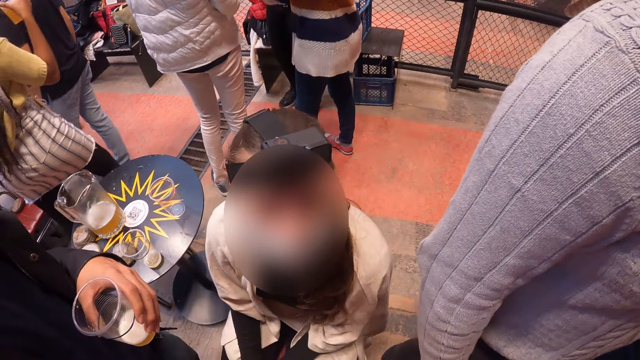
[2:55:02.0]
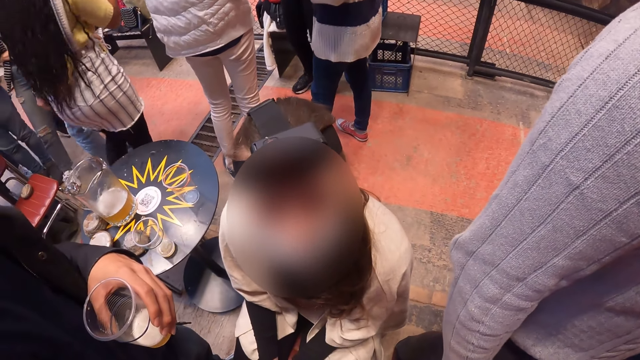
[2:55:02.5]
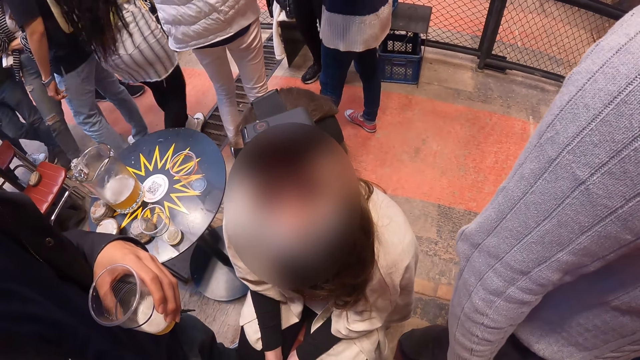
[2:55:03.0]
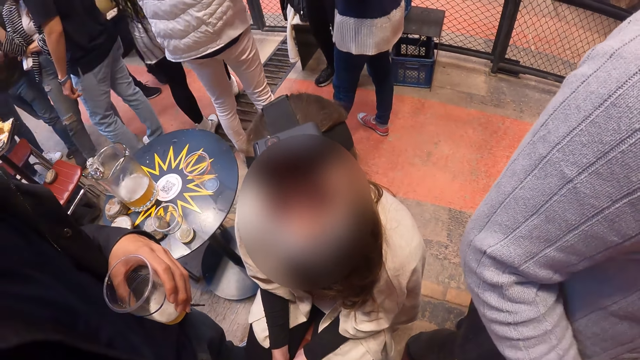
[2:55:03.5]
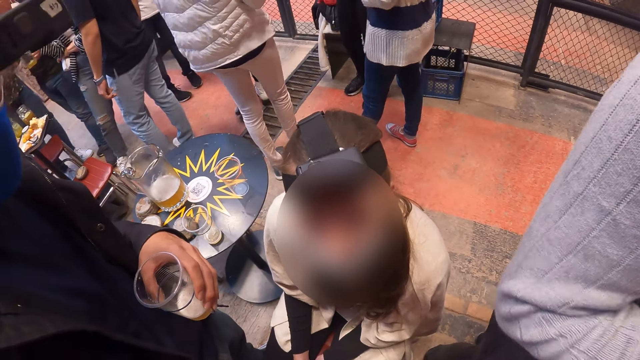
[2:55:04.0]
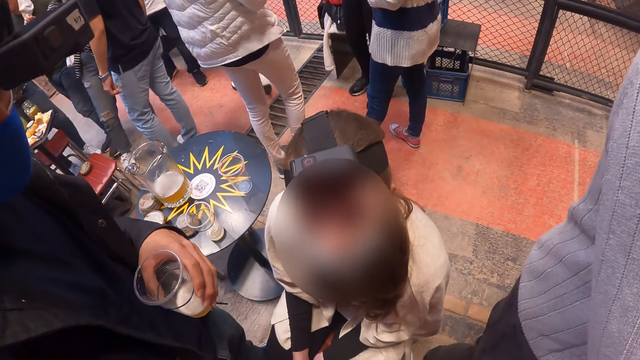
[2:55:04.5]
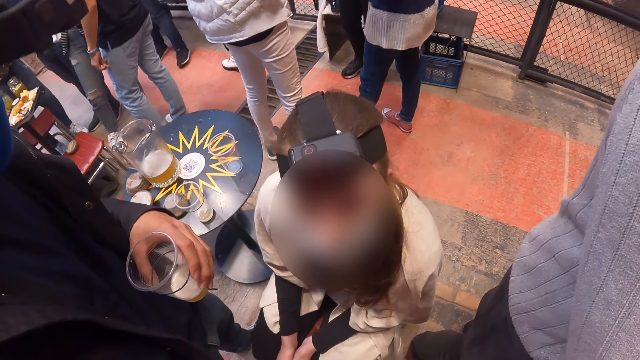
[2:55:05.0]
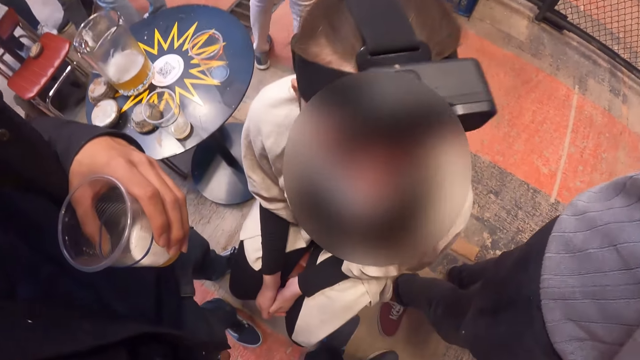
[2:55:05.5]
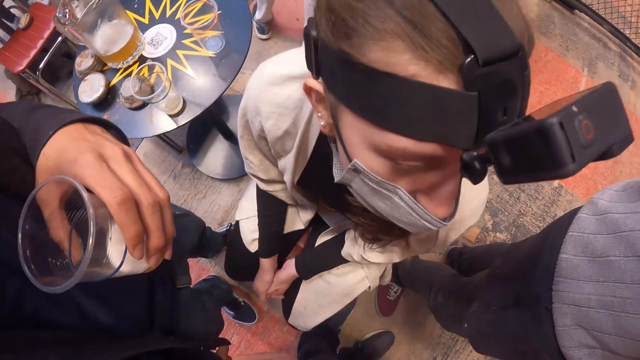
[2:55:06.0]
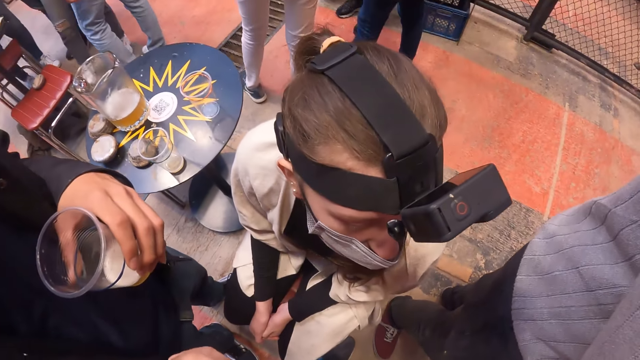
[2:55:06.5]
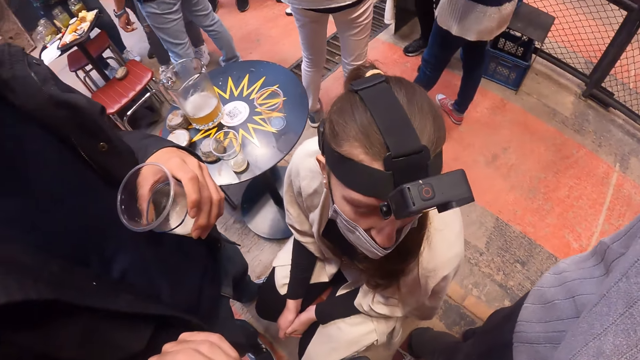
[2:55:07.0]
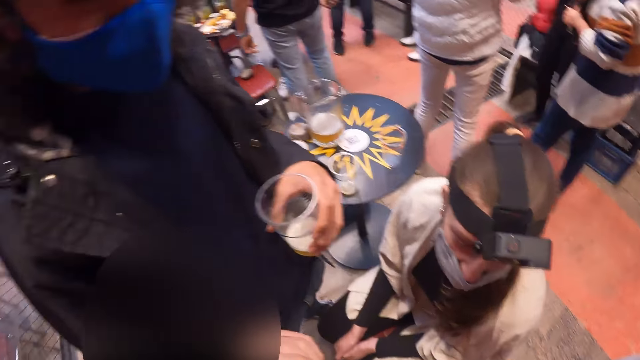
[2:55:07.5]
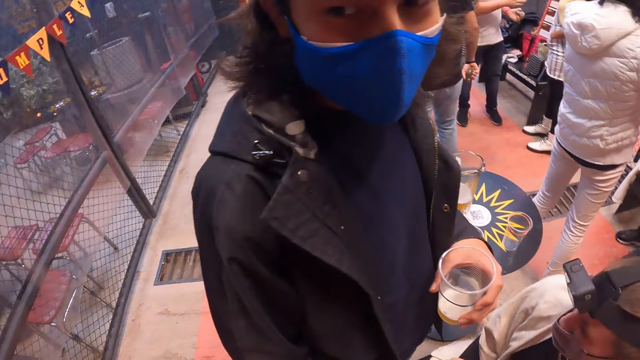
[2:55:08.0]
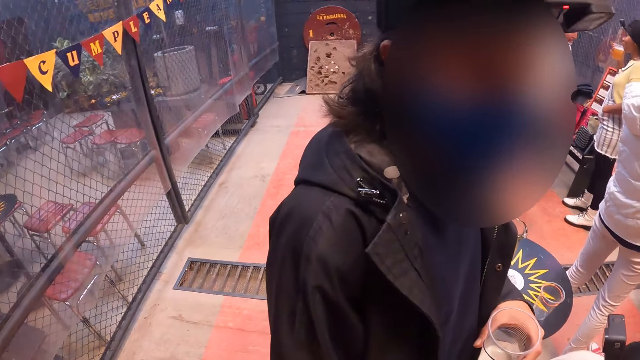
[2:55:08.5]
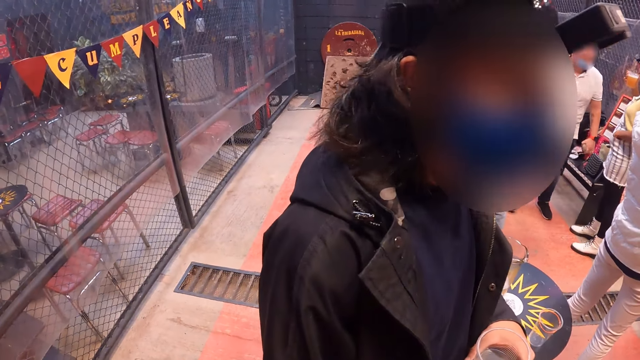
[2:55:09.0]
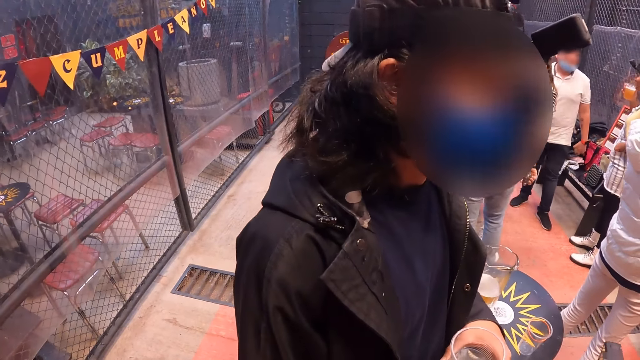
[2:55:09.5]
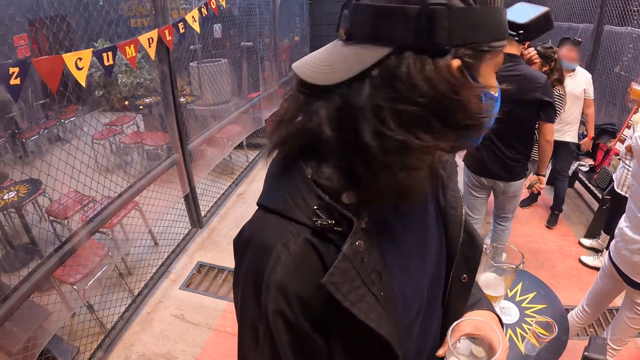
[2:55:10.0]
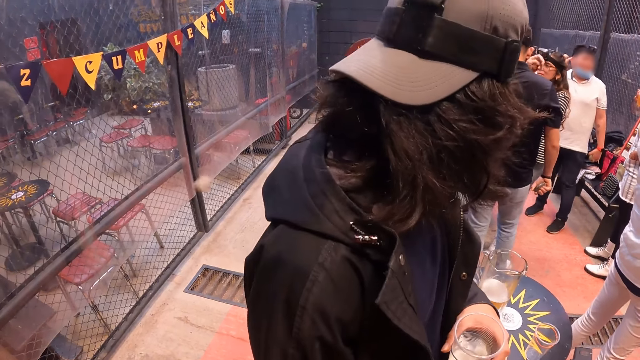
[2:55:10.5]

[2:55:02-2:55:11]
The camera wearer converses with a lady.

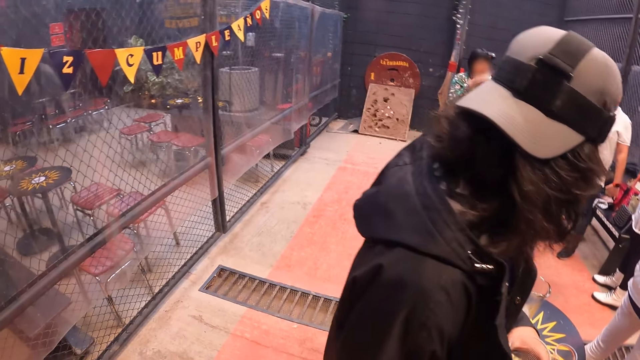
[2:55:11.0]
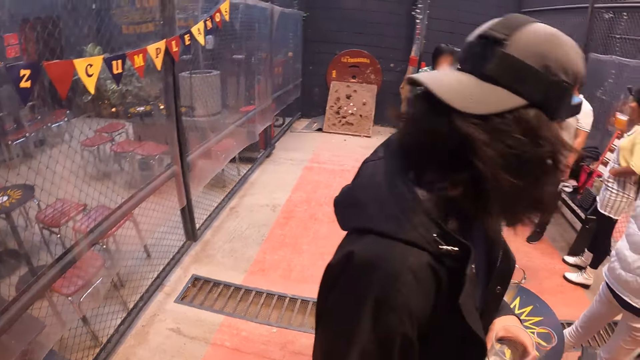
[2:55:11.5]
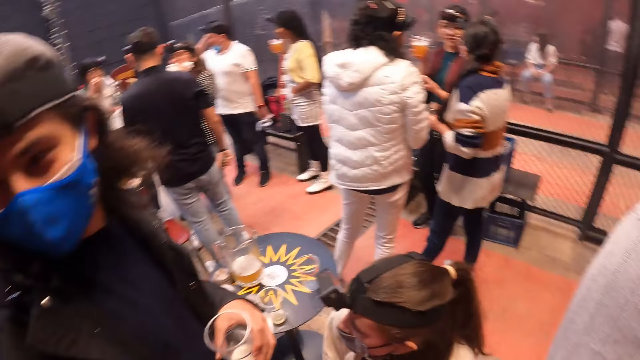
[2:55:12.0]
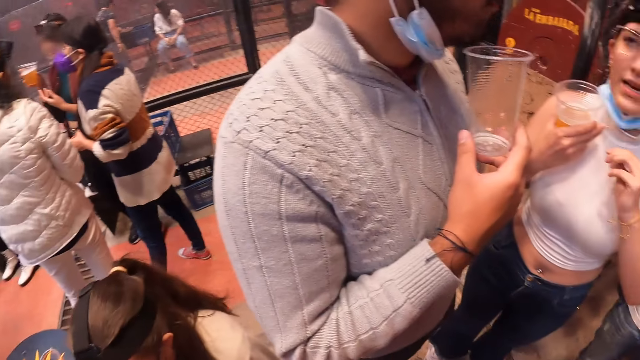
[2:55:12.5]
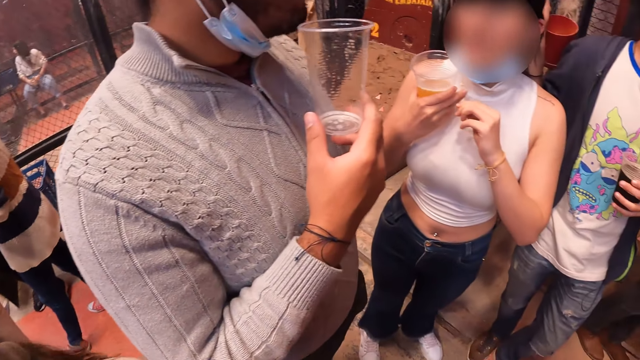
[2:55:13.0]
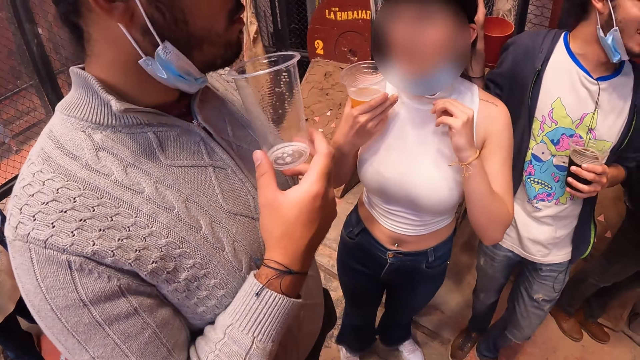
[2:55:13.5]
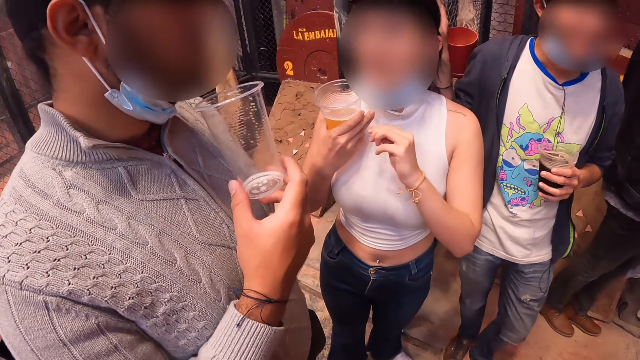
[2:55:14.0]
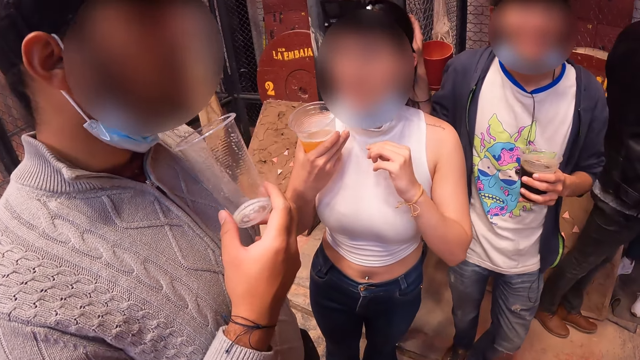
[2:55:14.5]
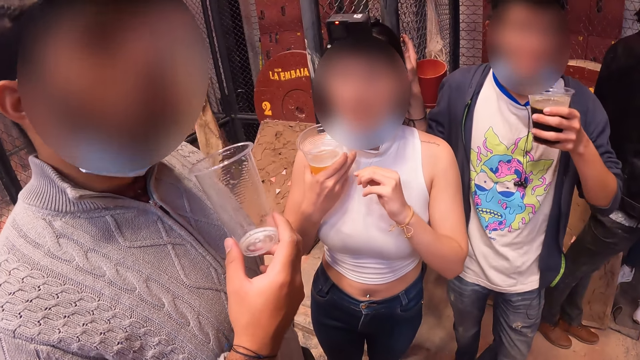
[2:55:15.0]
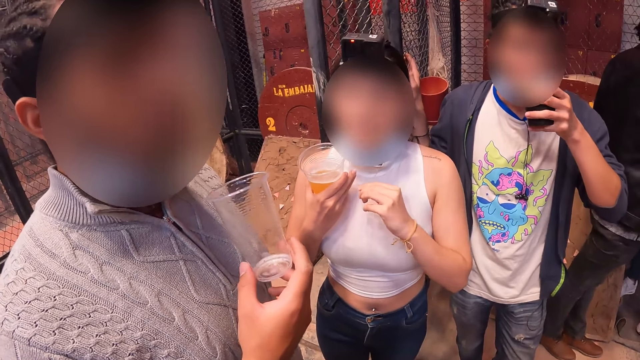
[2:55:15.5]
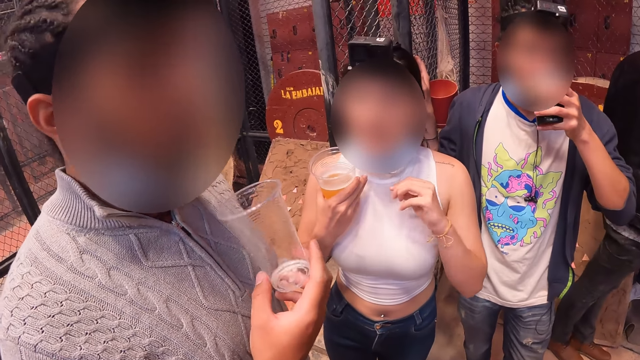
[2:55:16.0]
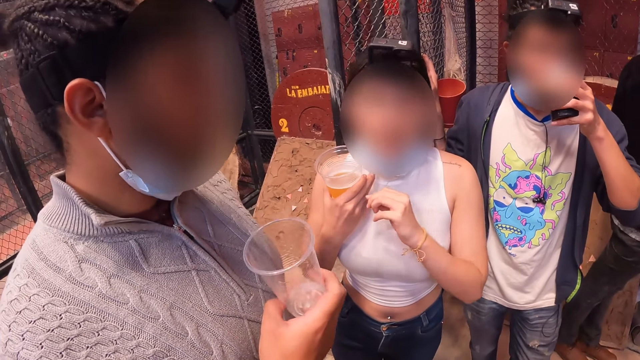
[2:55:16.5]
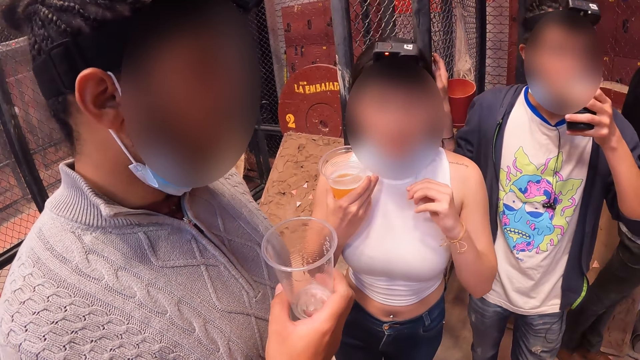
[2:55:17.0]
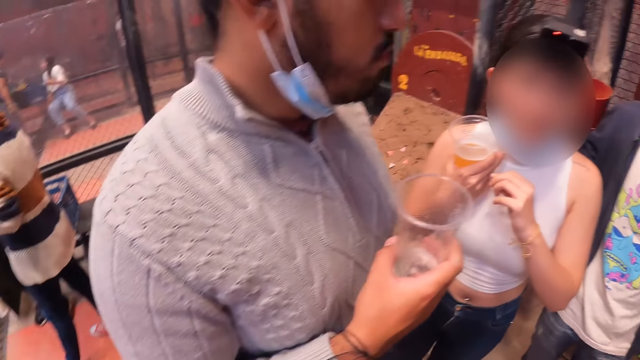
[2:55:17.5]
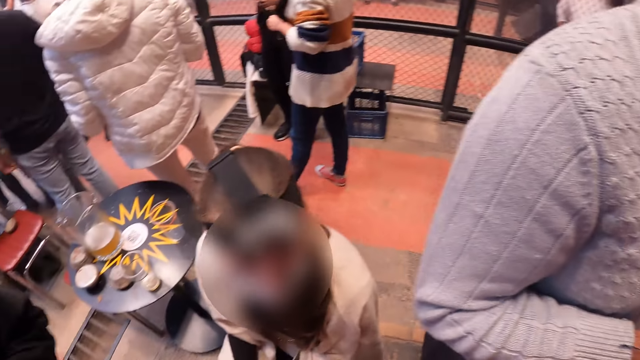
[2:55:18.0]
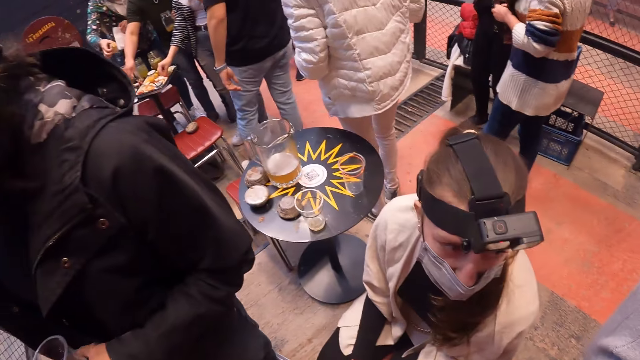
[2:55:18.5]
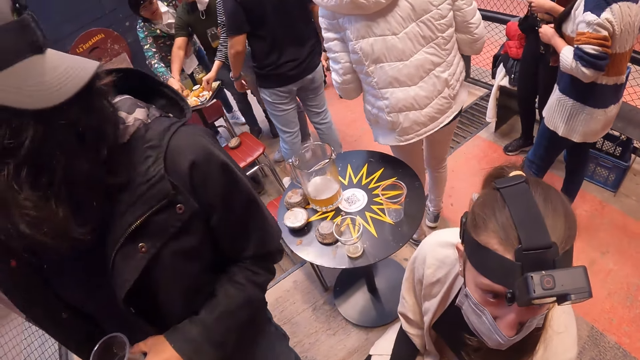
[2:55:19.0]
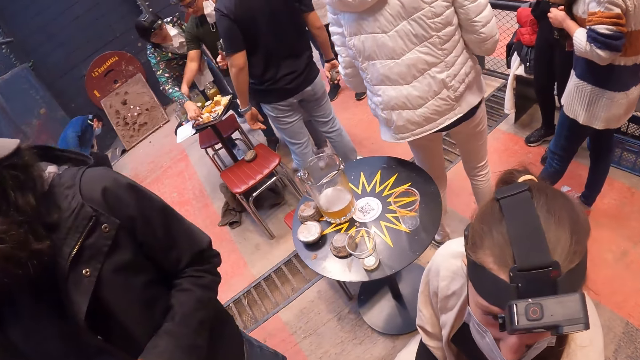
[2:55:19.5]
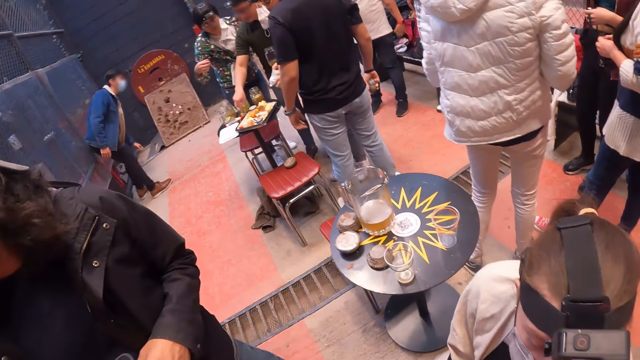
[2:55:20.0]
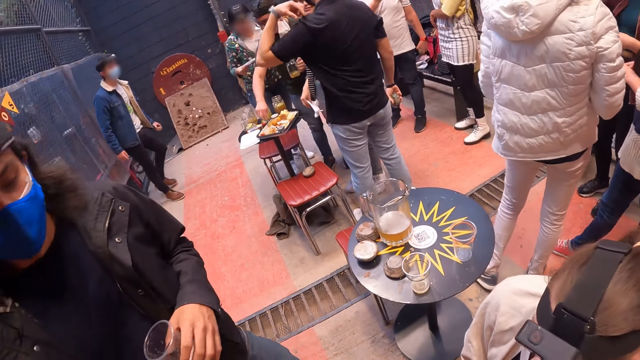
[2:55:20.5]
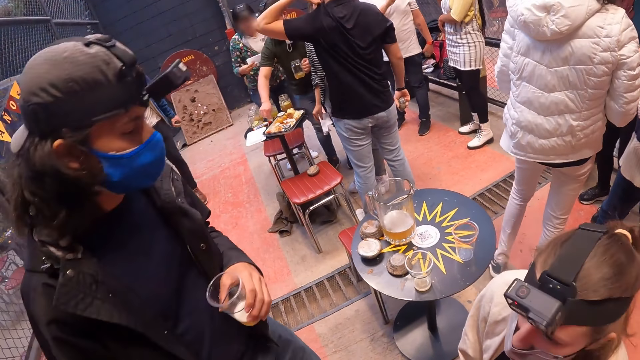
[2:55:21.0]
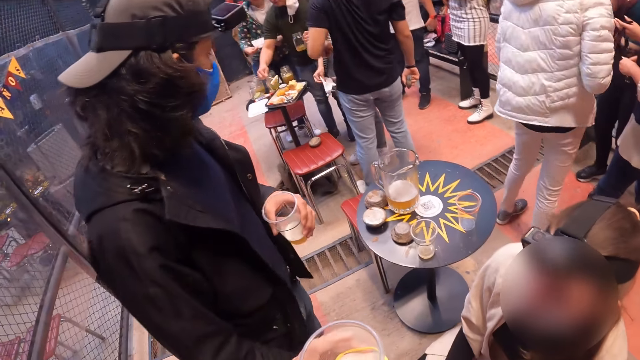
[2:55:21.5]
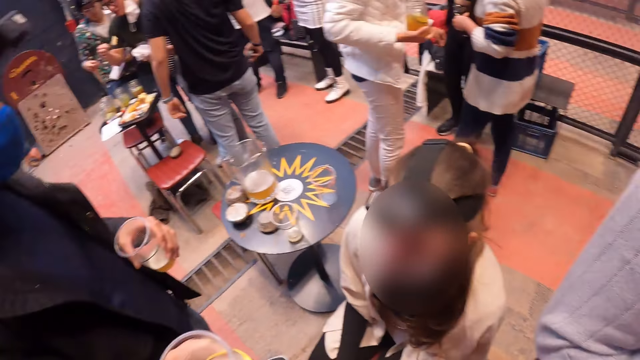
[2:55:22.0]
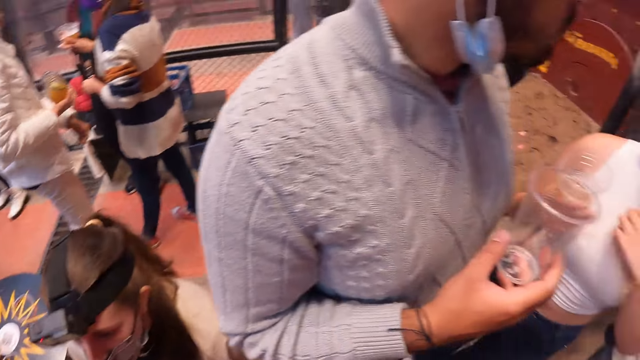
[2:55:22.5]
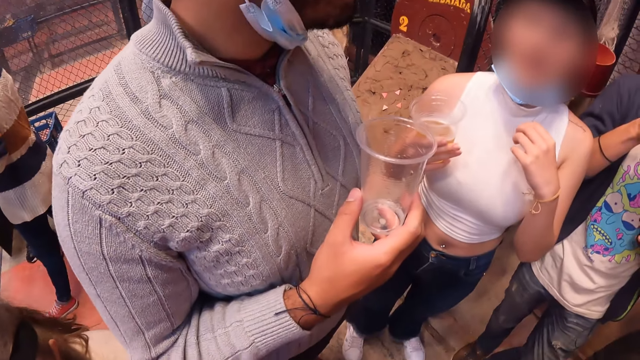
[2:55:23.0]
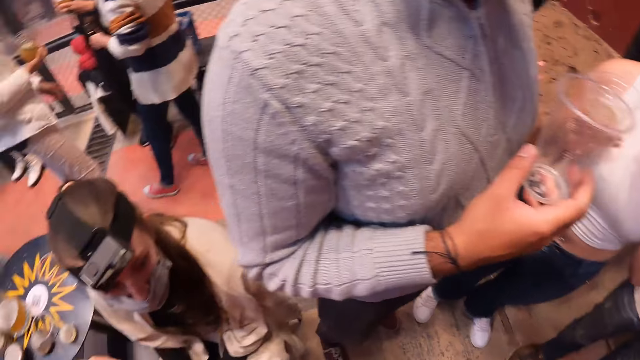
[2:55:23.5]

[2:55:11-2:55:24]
The camera wearer looks around the pub. They interact with a man.
